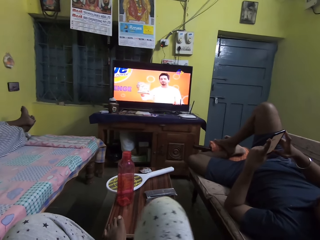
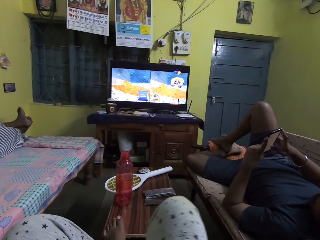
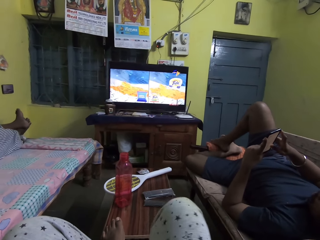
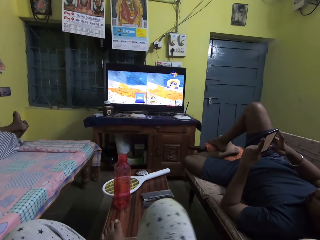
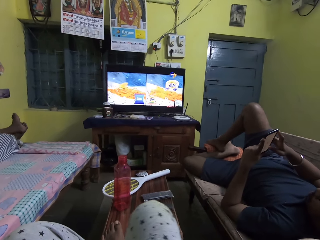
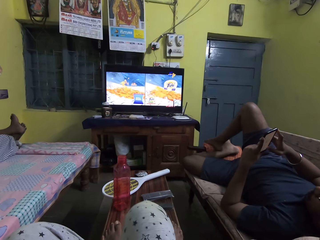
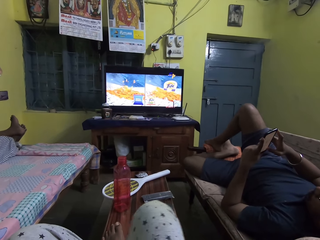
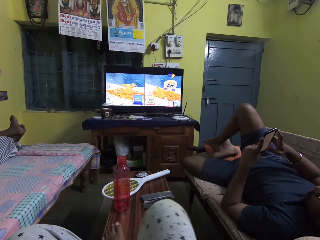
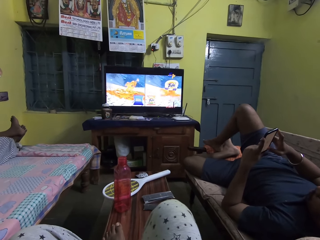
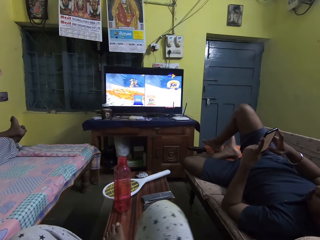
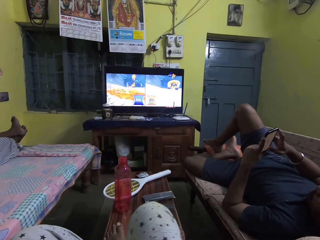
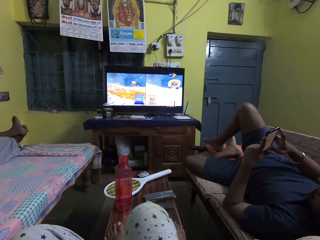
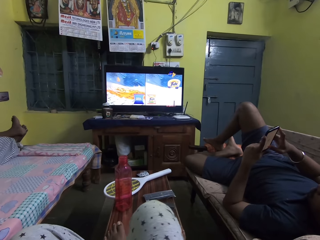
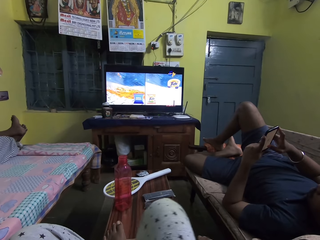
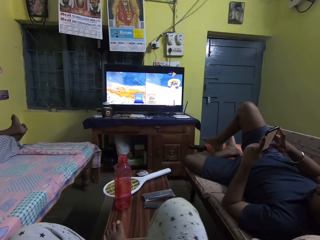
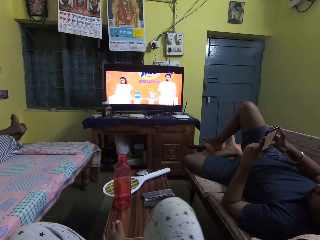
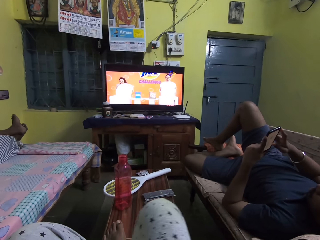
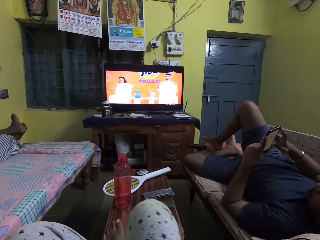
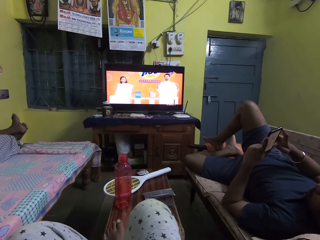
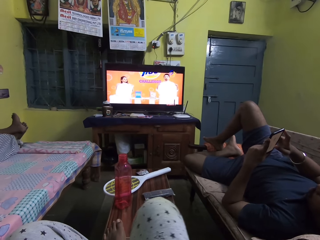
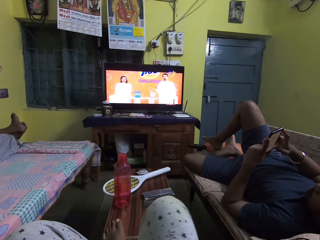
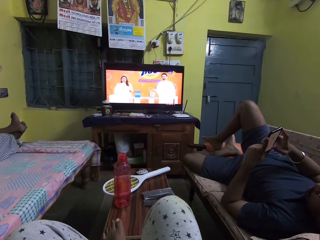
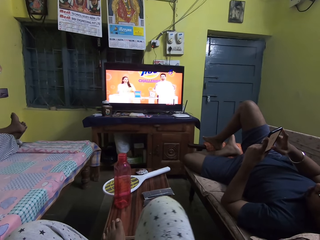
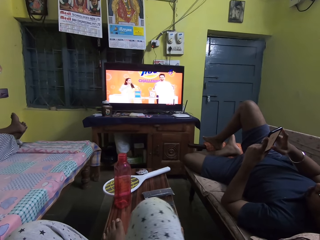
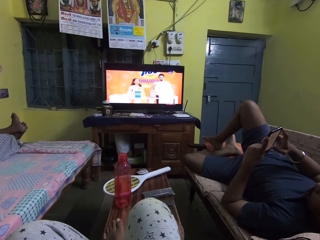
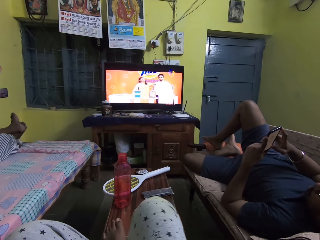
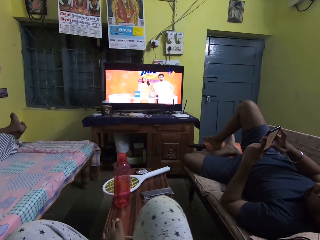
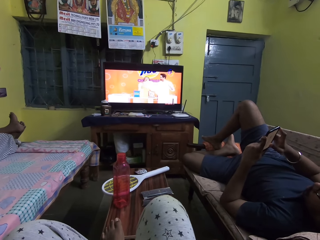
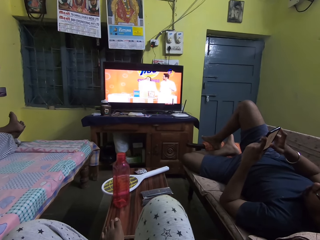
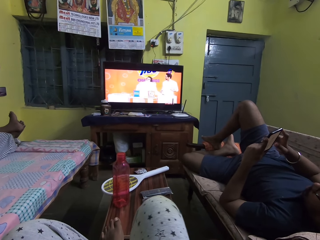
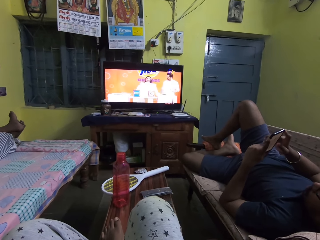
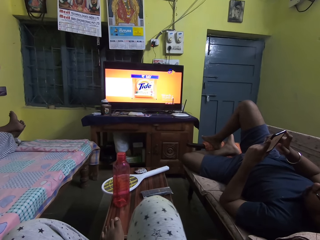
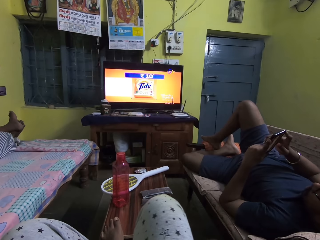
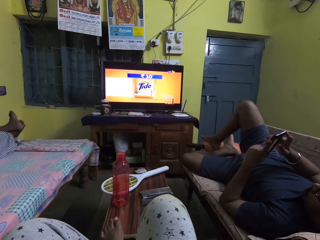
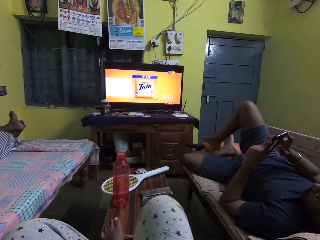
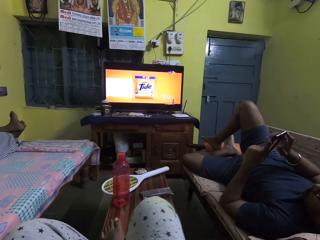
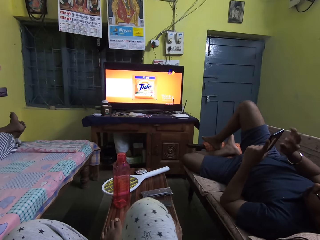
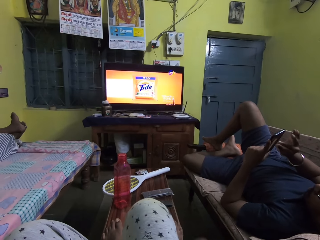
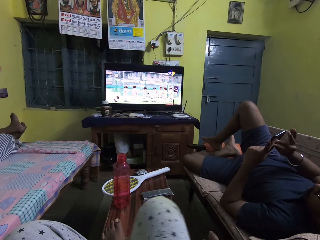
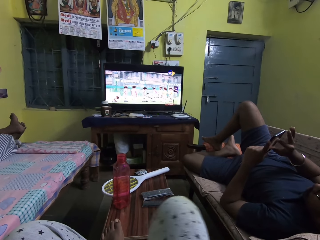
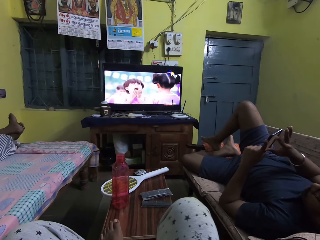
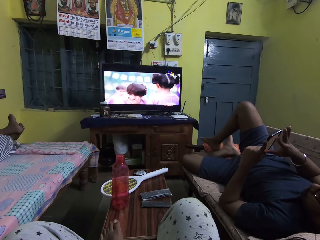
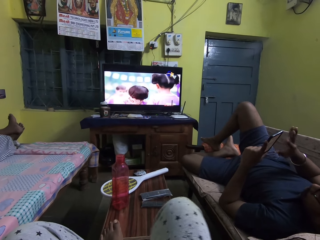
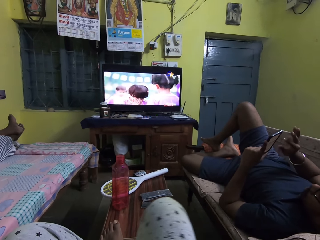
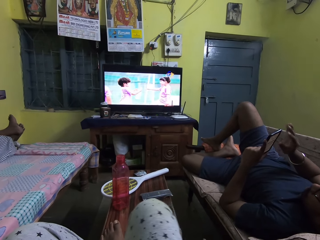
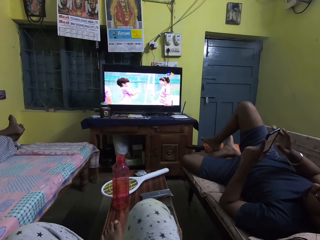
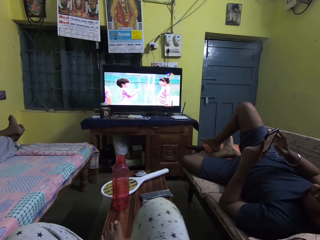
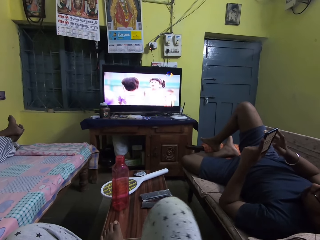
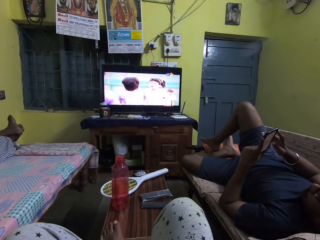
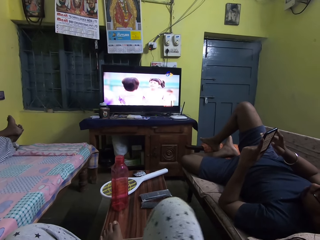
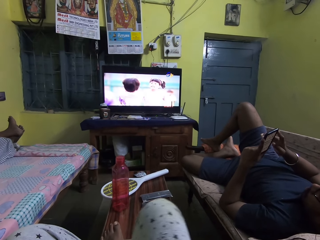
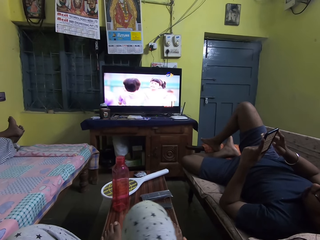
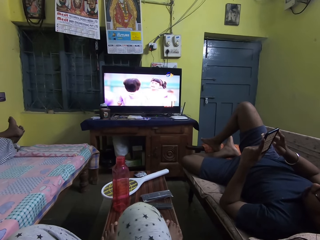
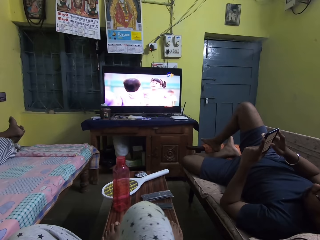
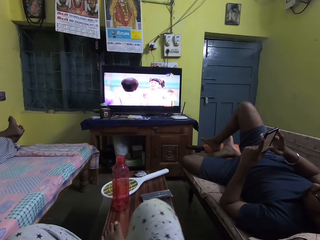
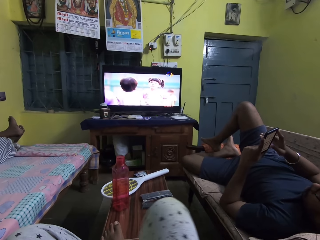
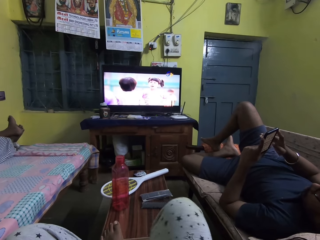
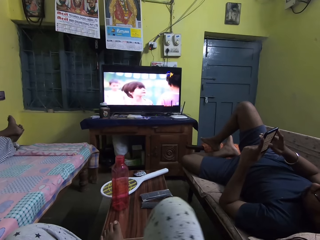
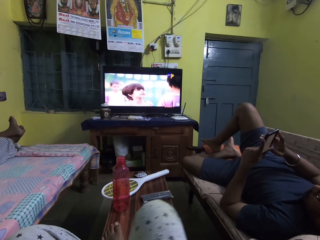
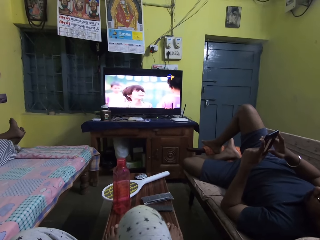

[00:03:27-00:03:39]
The man operates the phone in his hands. The camera wearer watches the television. The man moves his right foot away from his left foot and adjusts his left foot. The camera wearer watches the television. The man operates the phone in his hands. The camera wearer swings her right leg and watches the television. The man operates the phone in his hands. The man zooms a photo from the phone.

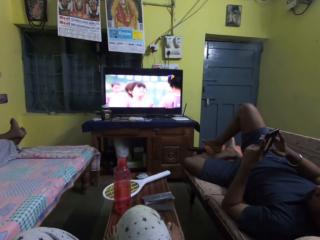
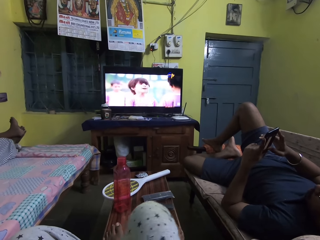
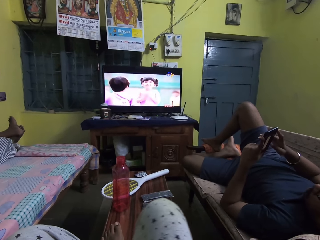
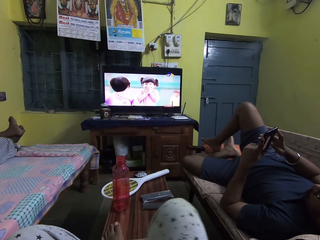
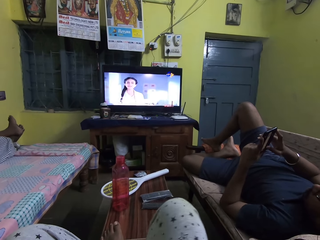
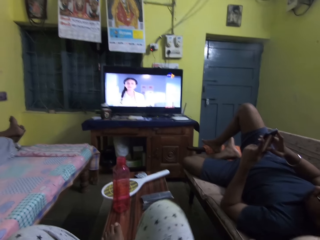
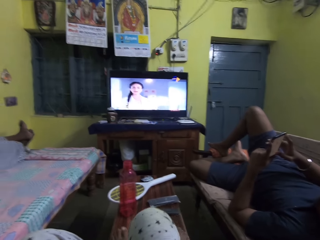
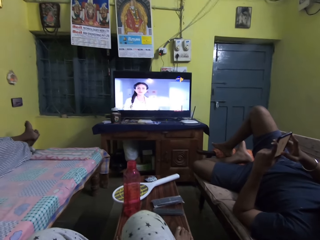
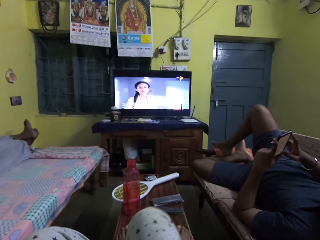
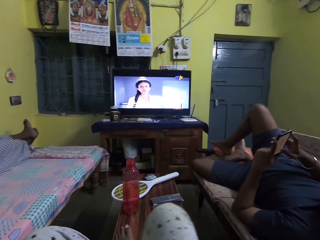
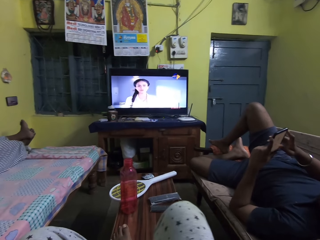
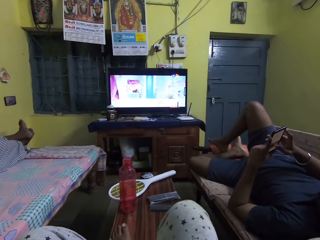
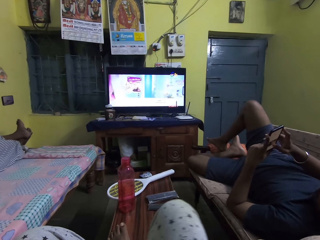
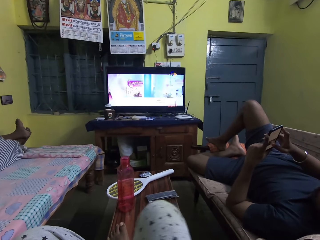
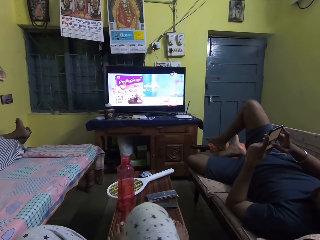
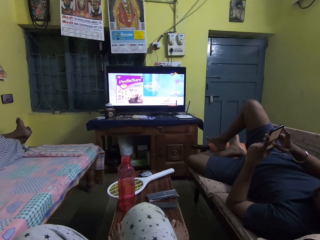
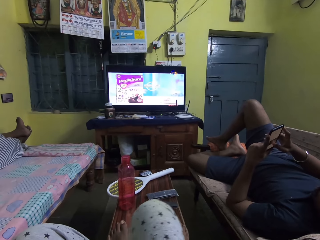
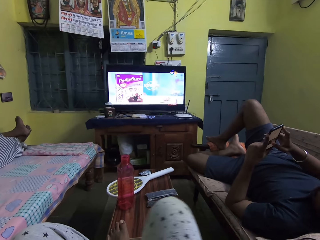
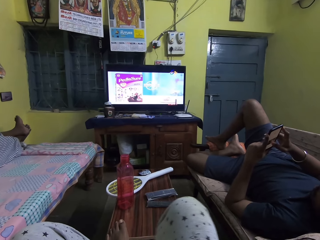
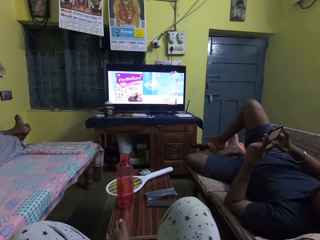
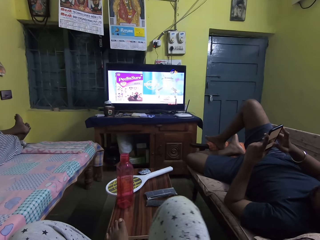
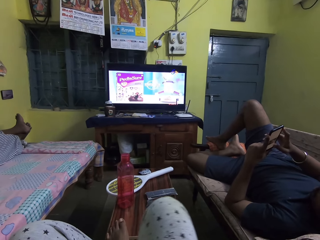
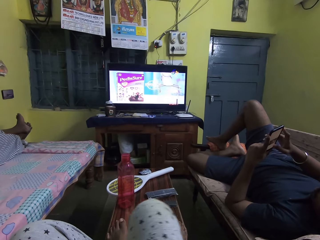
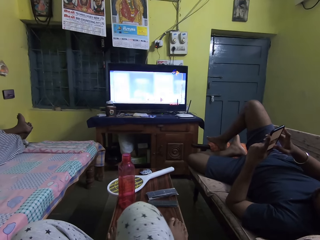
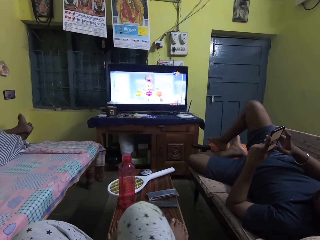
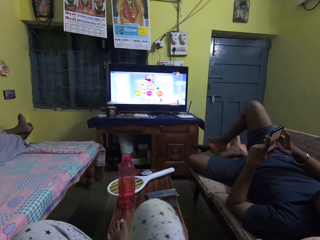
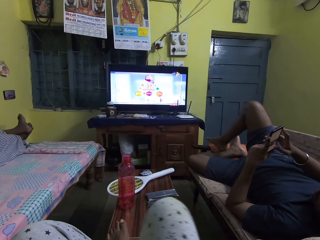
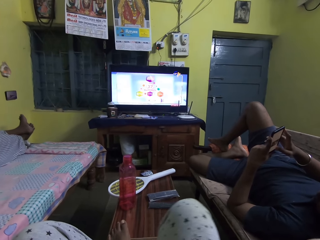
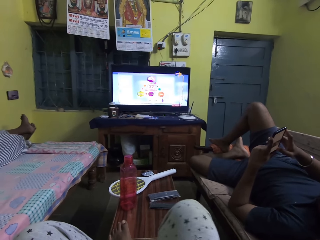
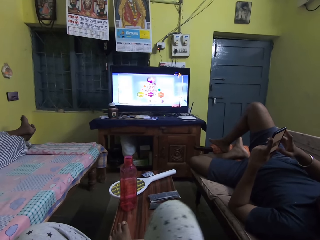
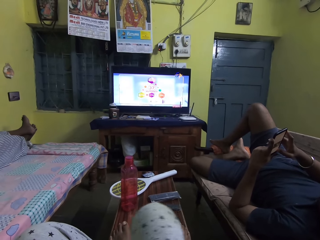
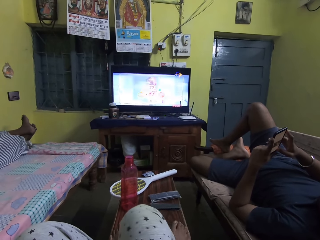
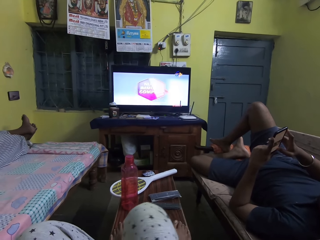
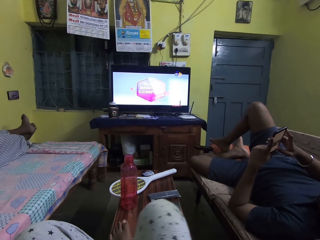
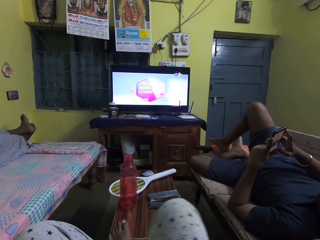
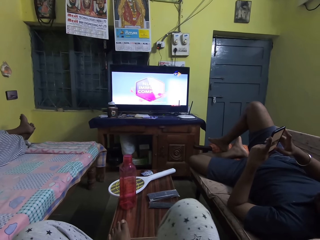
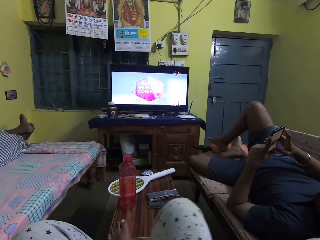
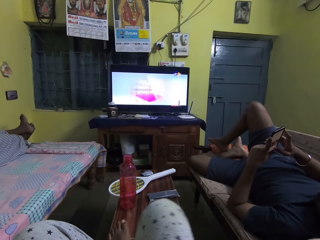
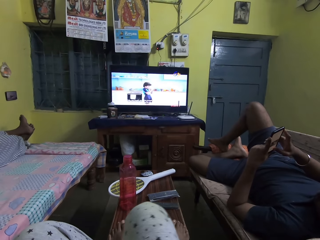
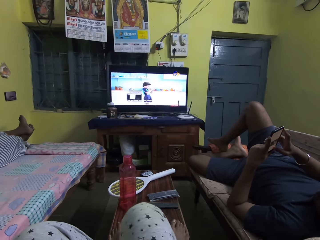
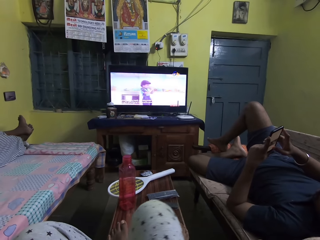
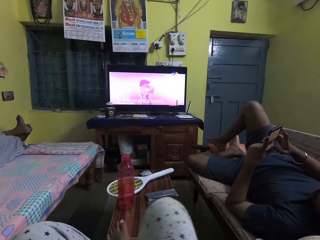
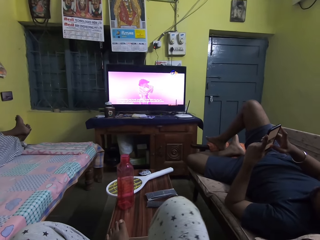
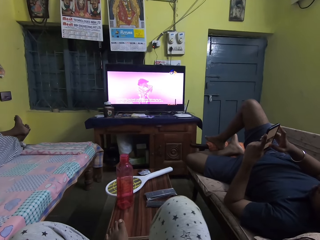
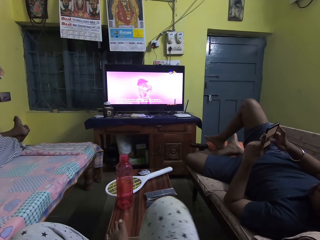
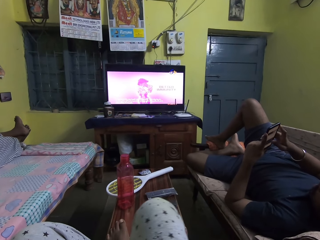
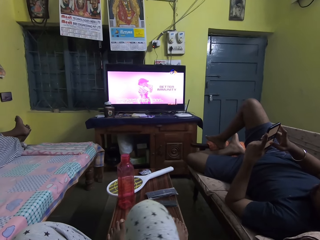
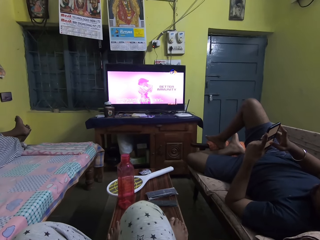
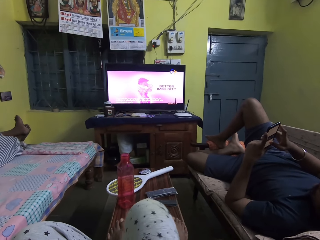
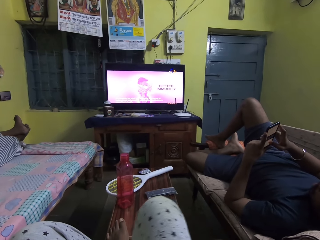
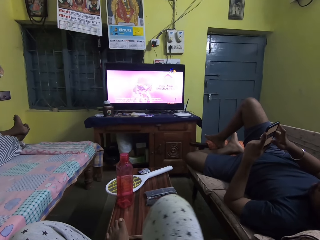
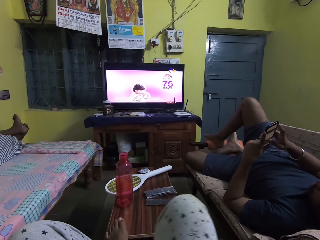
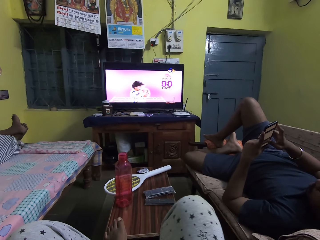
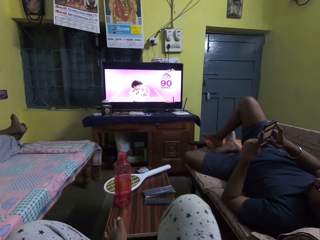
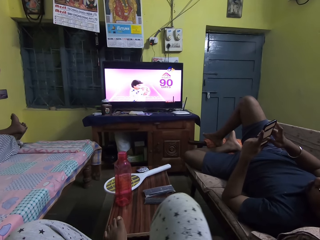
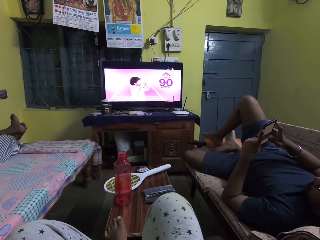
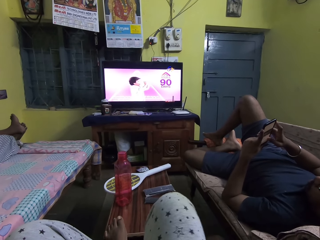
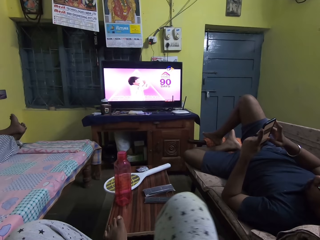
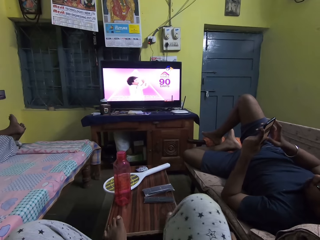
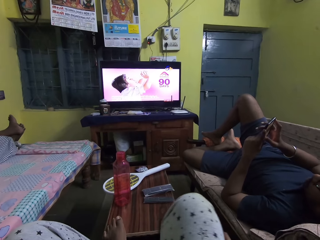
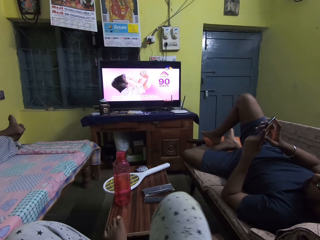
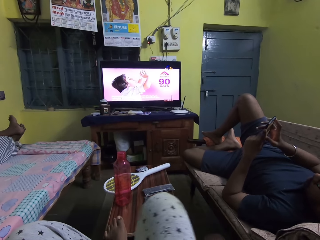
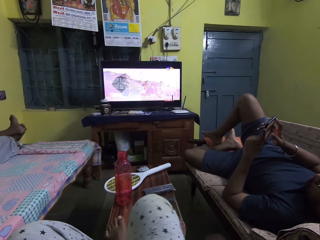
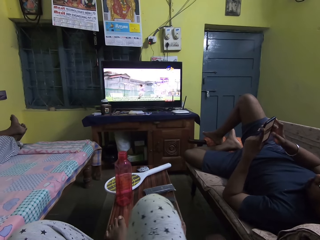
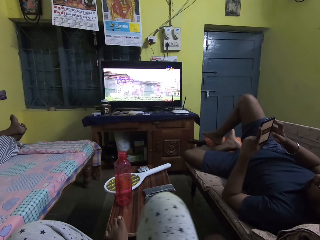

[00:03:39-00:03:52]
The camera wearer moves a leg. A man scrolls the phone. The camera wearer moves a leg.
